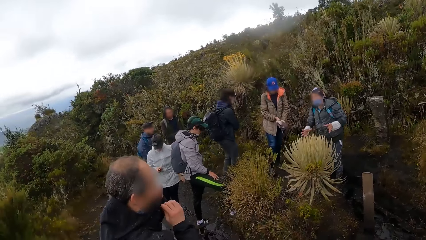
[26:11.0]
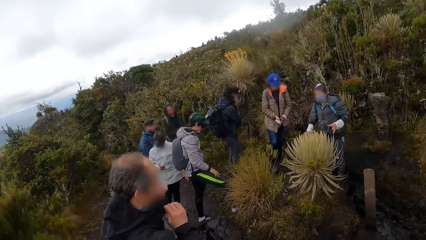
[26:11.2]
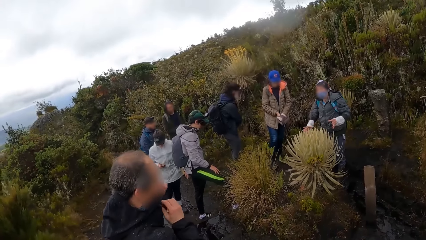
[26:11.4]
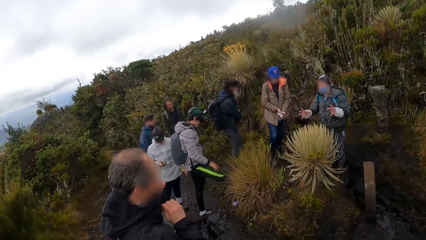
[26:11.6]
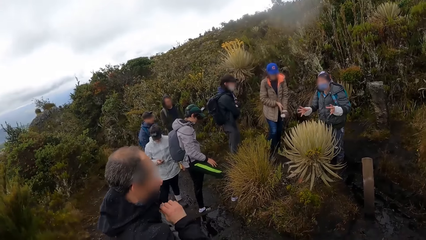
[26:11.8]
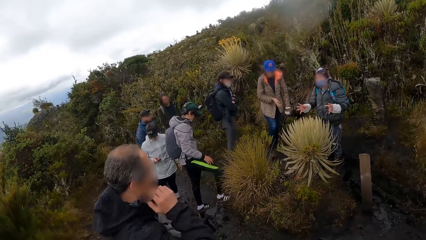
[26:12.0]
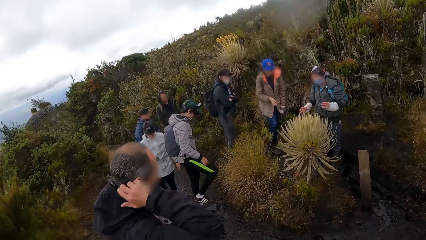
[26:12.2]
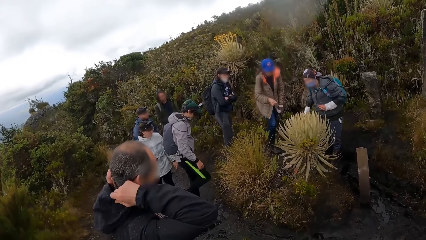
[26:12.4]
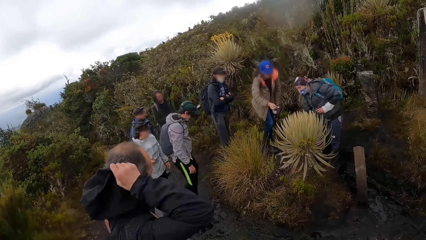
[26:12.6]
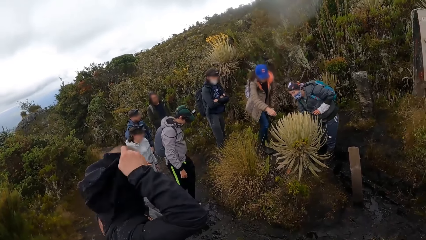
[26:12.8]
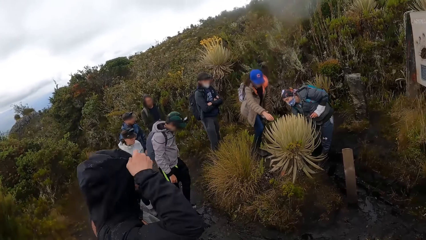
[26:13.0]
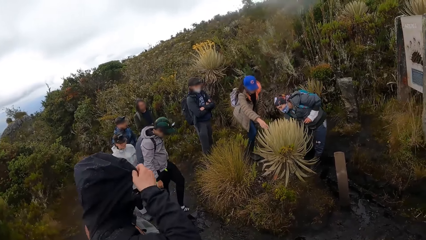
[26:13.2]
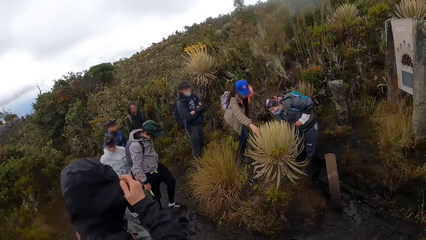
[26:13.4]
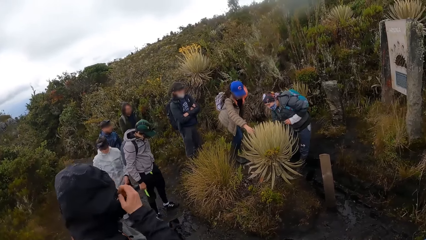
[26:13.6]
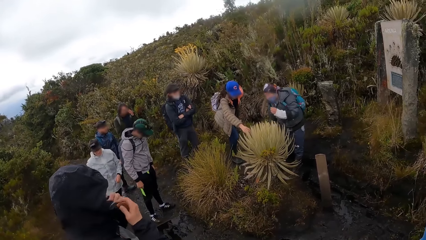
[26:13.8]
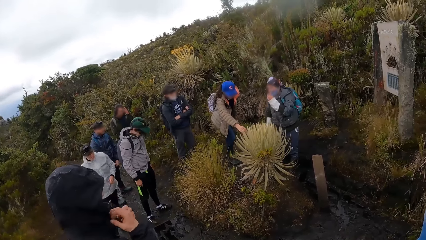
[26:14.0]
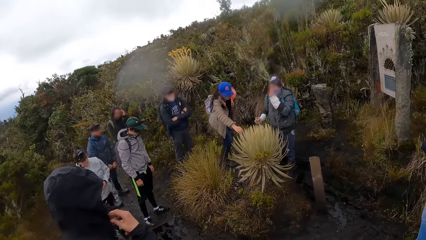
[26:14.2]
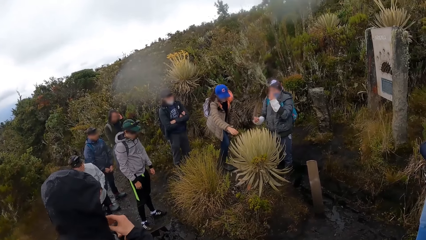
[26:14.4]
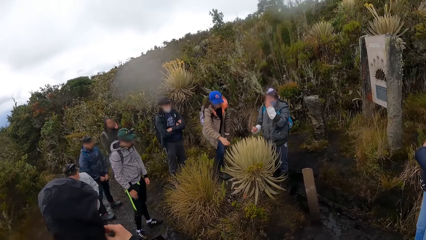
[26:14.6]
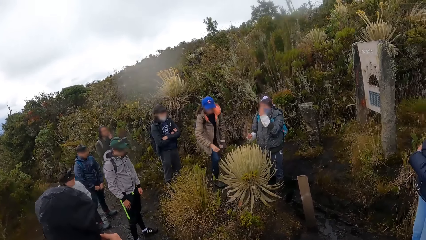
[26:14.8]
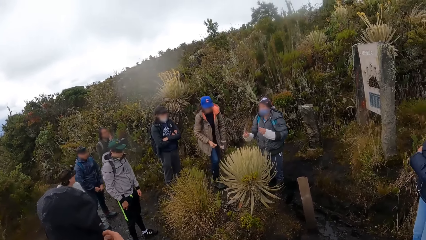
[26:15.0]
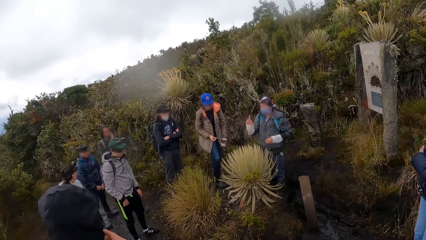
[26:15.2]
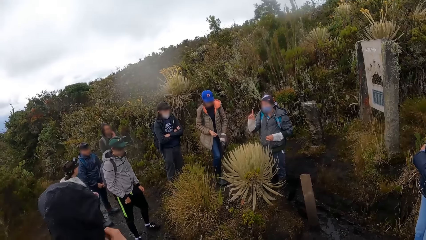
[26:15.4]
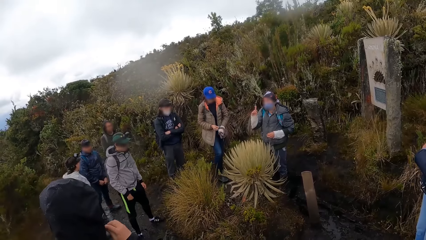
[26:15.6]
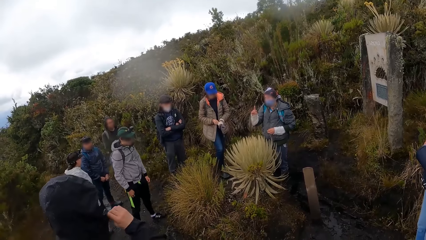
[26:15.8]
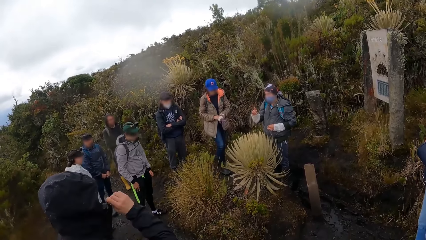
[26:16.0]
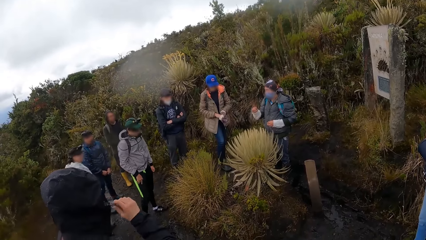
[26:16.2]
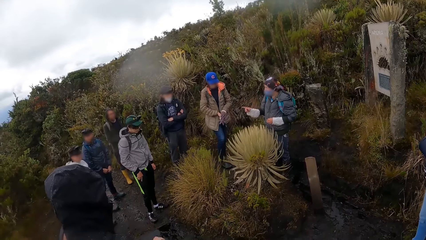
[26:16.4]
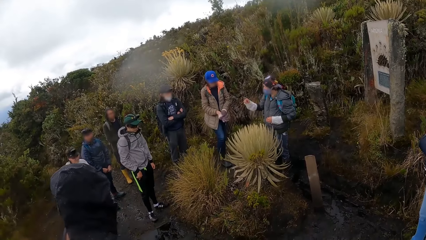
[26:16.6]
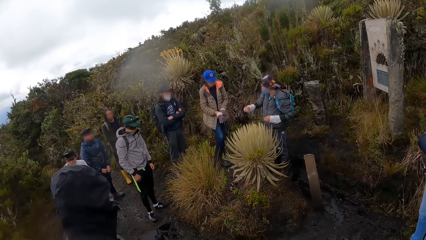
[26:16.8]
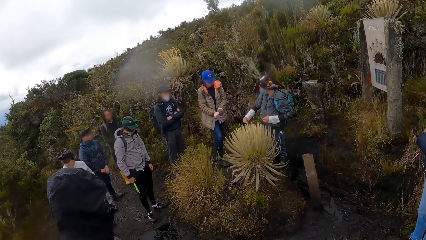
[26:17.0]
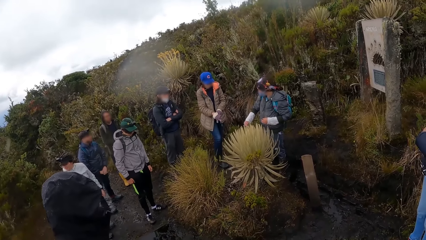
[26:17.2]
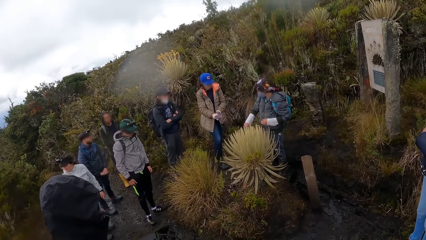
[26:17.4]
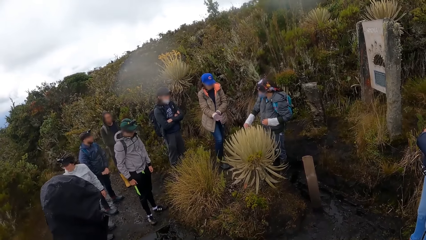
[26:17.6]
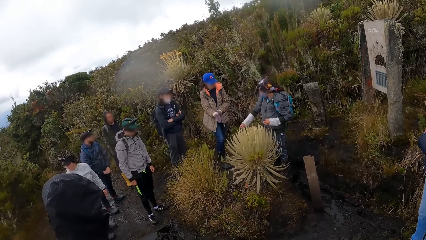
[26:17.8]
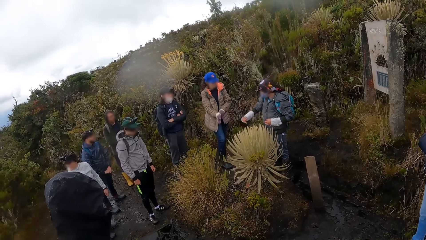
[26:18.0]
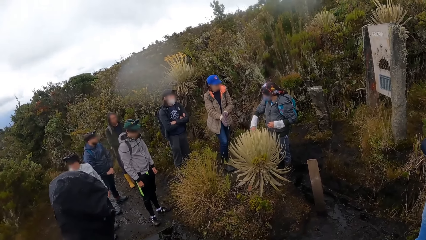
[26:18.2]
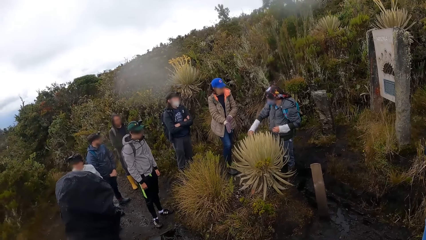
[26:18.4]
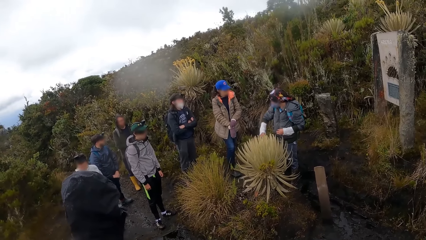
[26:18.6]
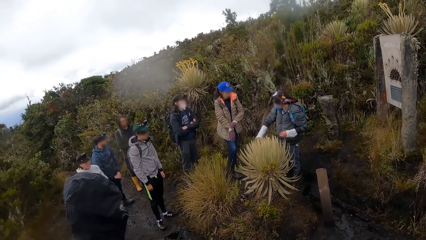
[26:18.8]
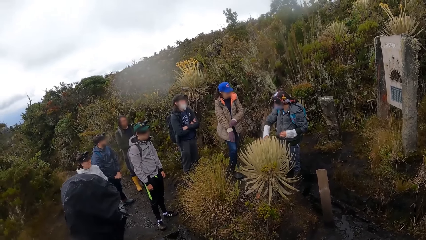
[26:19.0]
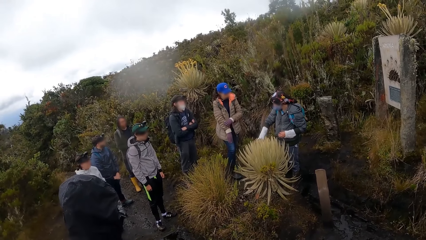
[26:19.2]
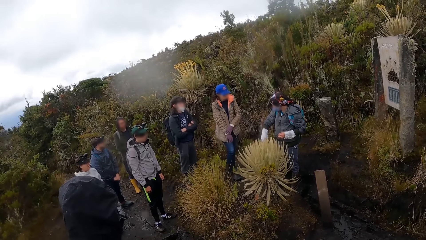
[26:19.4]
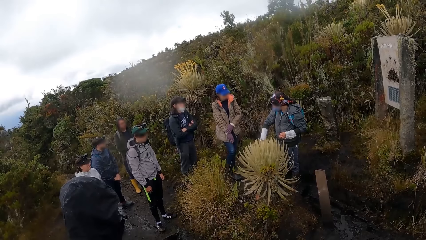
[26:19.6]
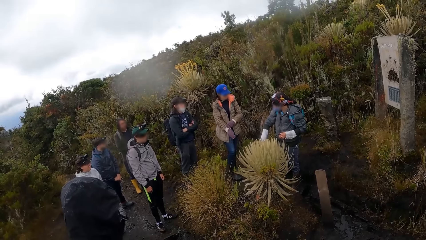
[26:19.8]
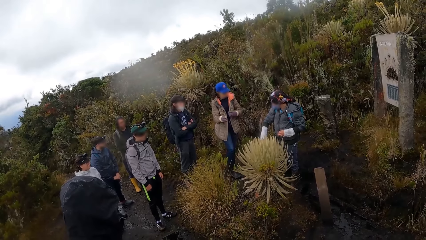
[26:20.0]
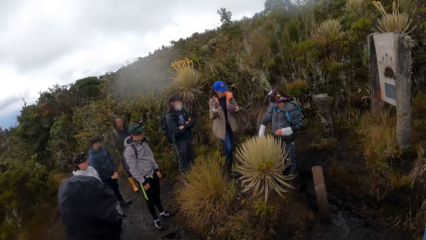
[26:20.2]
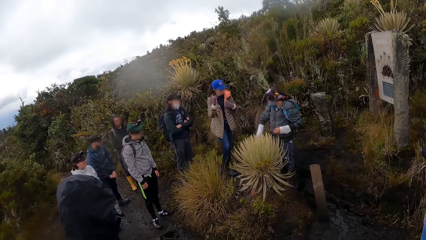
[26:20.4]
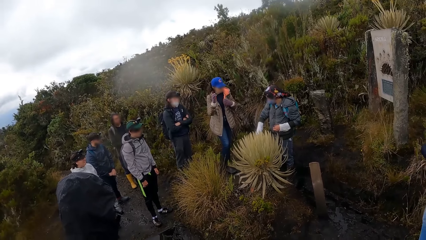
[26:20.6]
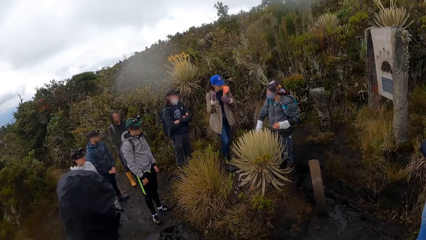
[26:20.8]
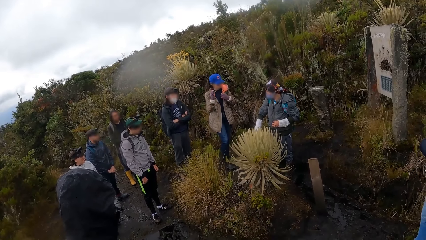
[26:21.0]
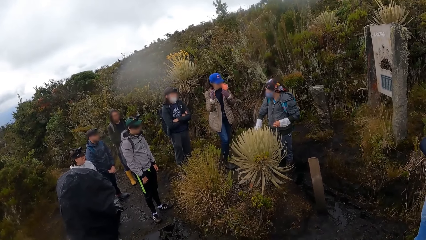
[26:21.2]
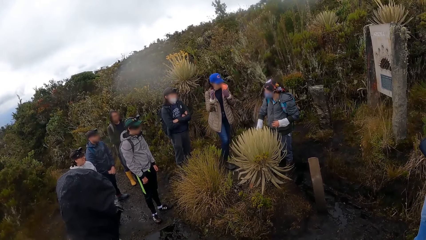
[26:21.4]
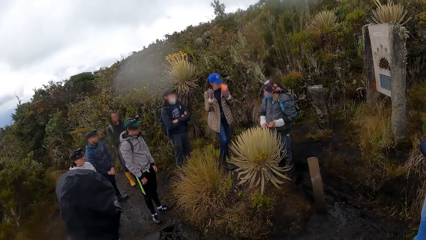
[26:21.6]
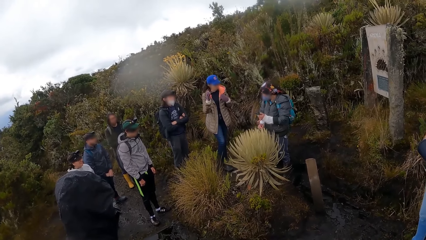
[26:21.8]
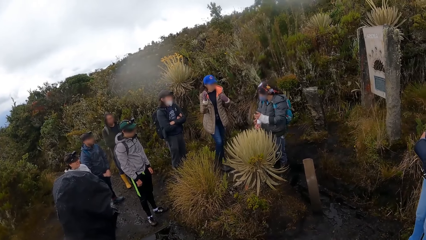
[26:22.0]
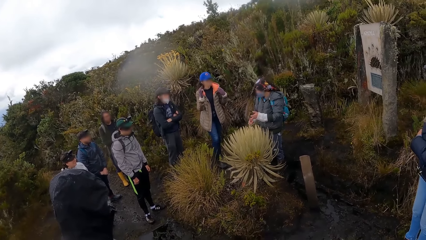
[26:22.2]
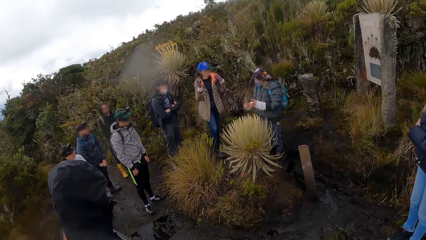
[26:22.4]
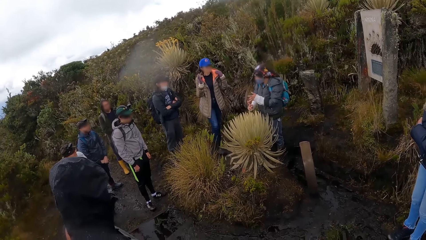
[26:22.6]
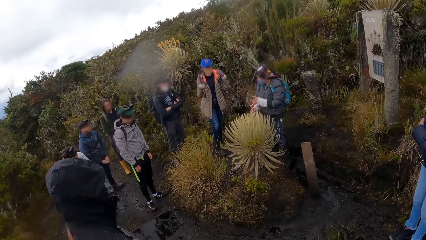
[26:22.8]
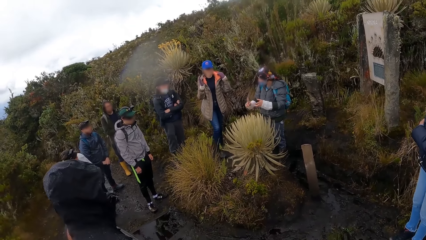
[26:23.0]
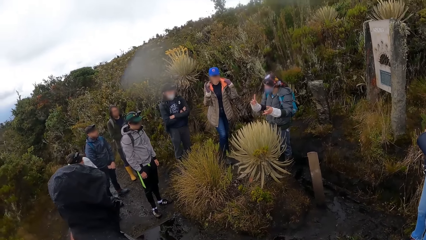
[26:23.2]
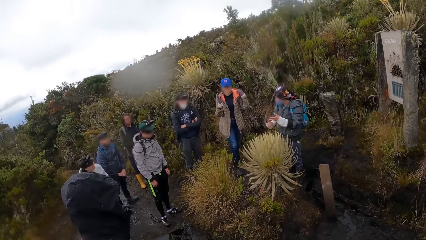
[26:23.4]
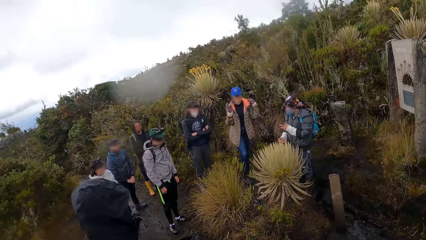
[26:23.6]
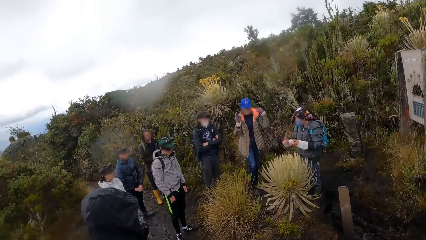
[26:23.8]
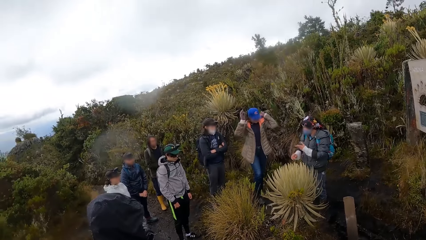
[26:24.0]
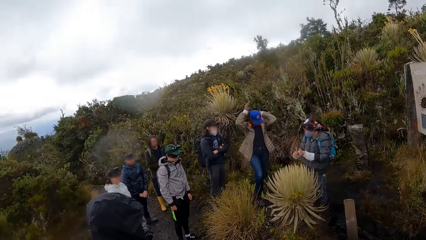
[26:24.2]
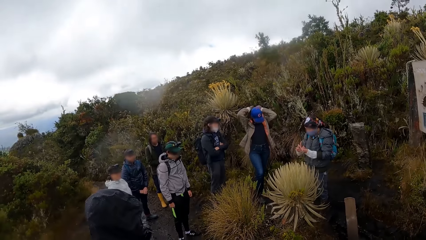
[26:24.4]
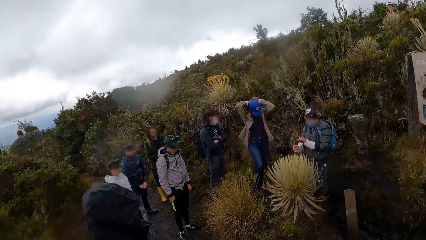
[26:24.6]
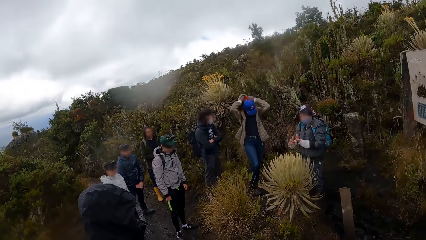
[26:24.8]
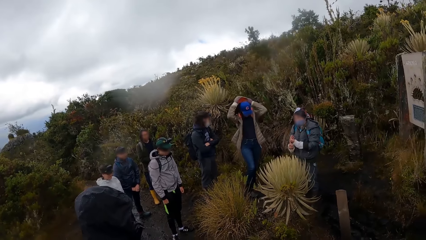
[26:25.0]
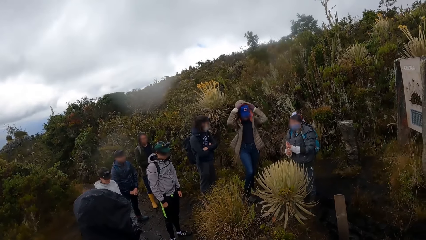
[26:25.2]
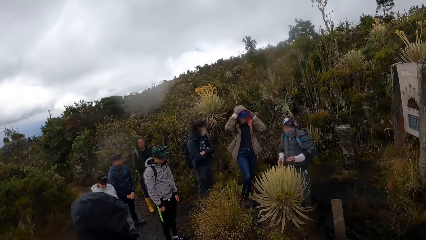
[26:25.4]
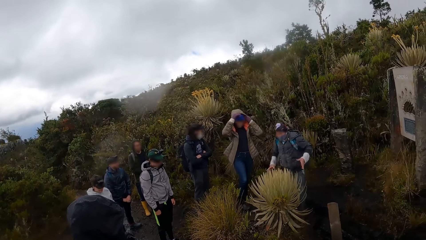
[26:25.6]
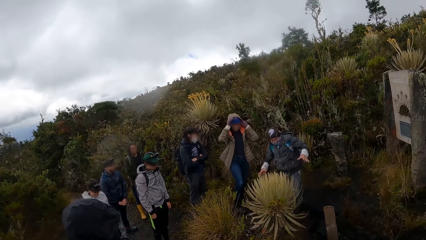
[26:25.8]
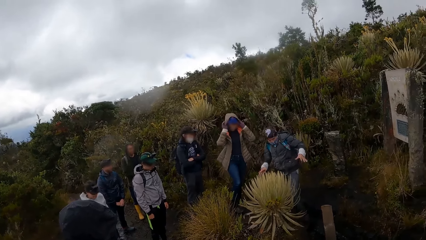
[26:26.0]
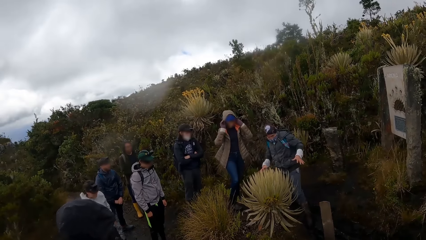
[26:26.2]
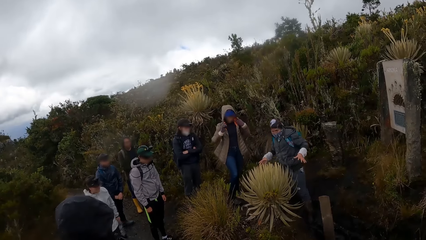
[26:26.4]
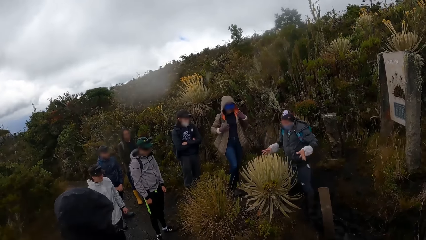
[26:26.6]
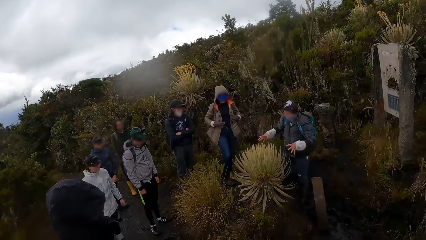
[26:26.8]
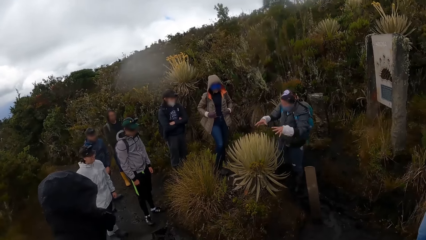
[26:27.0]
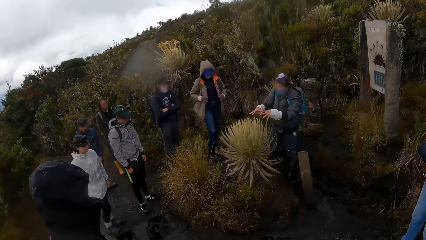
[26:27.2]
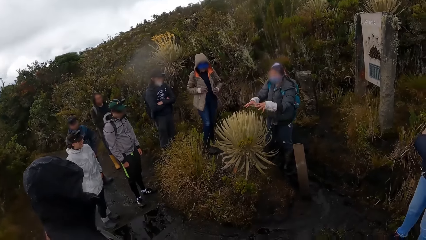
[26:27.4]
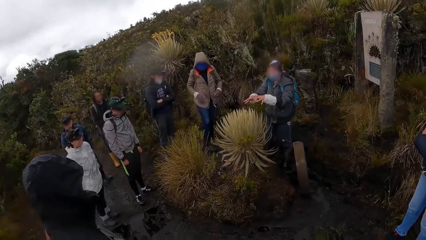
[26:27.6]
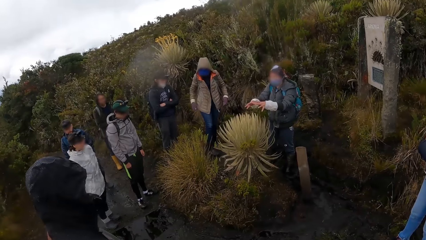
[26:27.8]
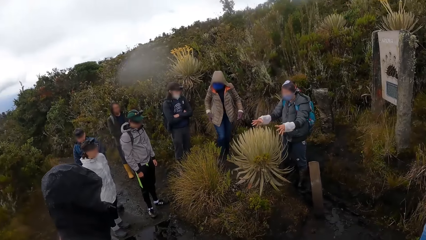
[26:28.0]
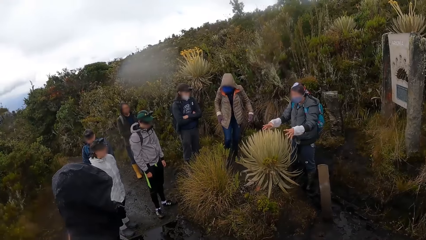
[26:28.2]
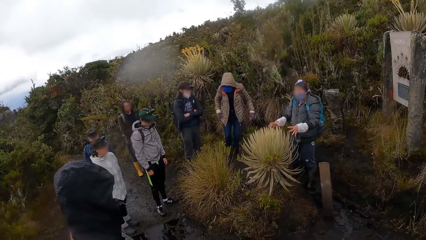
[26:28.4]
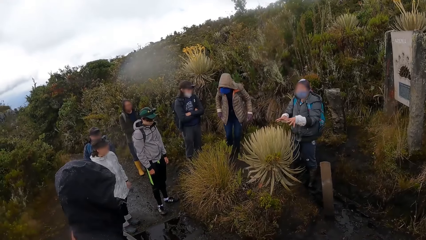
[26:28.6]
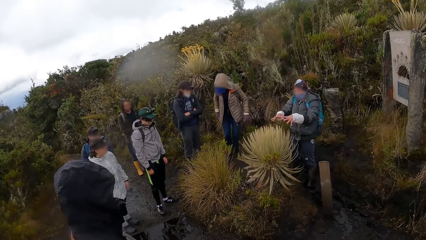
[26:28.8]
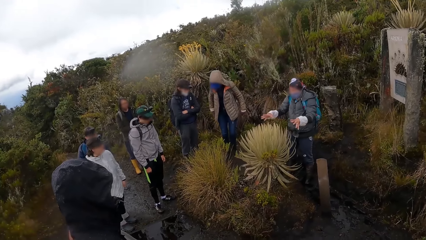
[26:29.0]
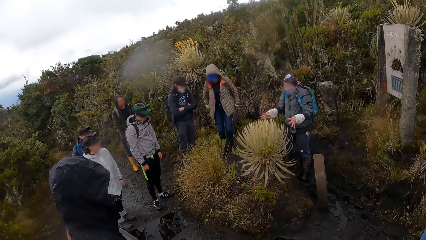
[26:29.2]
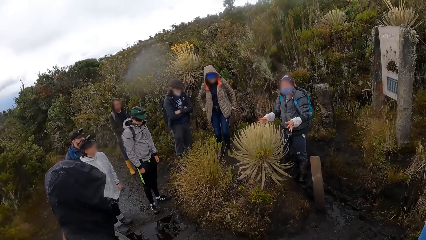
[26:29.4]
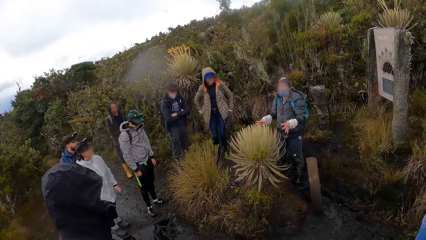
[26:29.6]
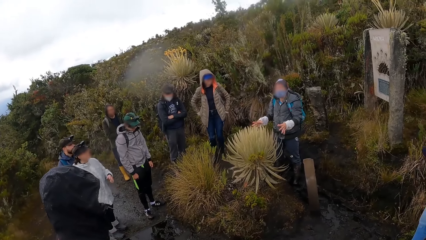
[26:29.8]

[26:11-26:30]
The woman moves the leg.
